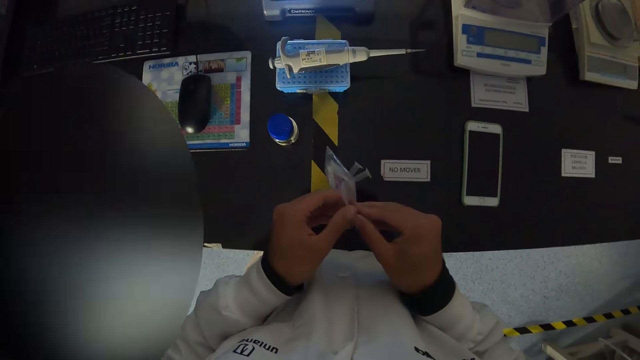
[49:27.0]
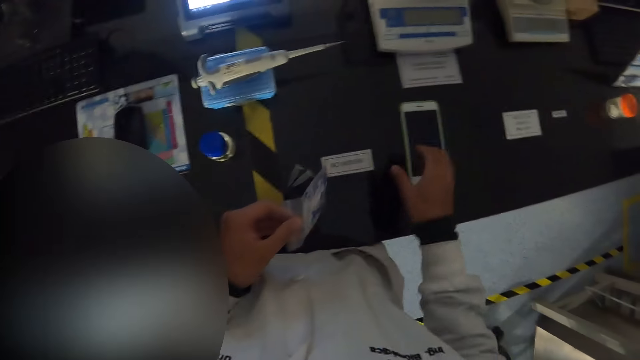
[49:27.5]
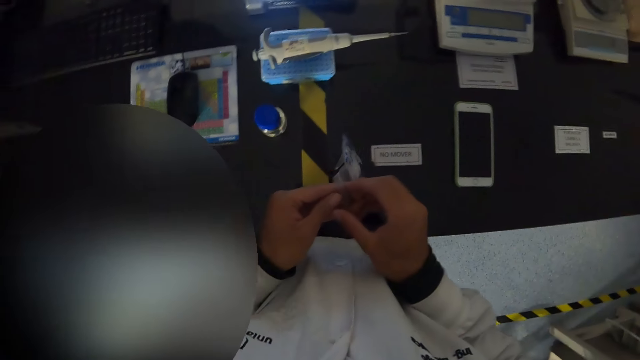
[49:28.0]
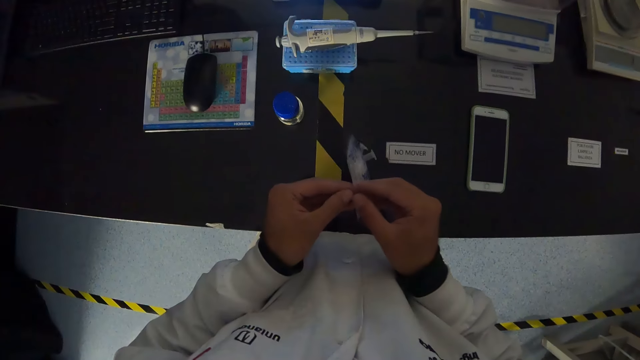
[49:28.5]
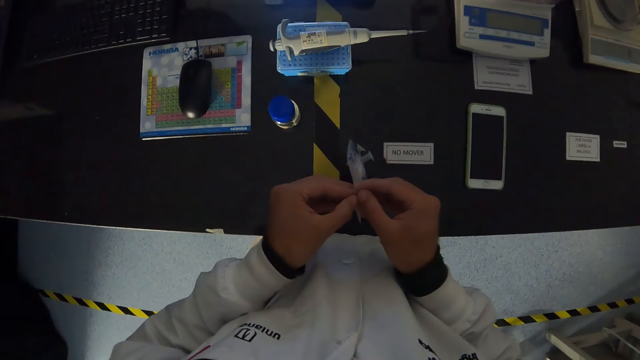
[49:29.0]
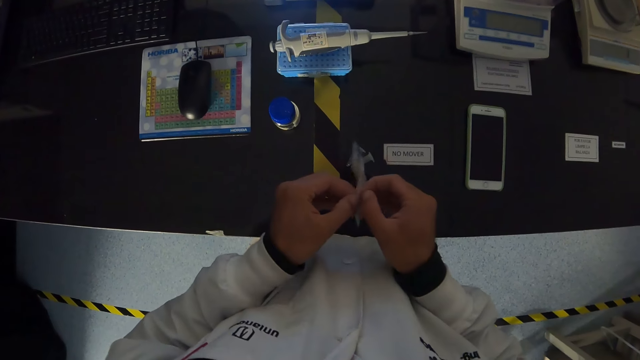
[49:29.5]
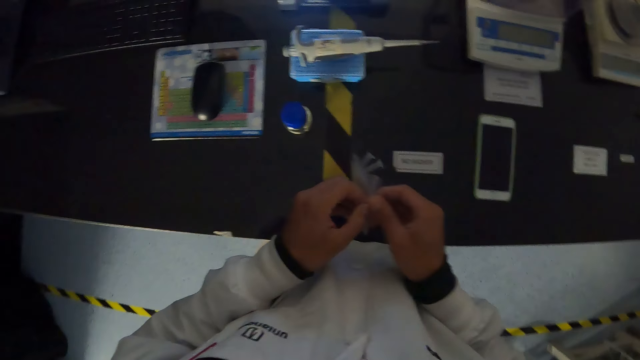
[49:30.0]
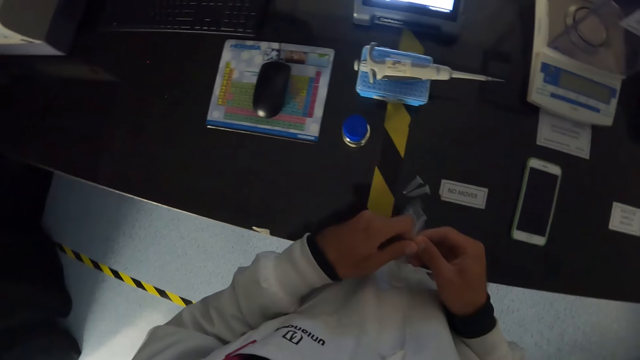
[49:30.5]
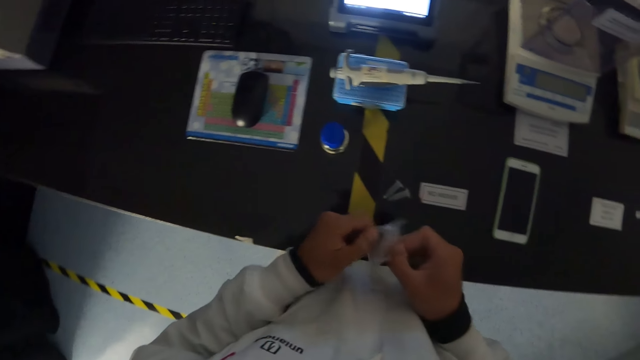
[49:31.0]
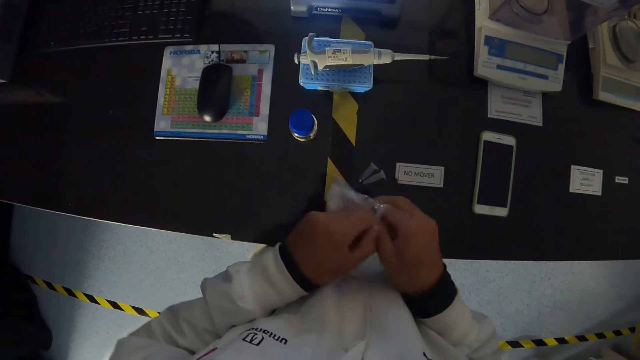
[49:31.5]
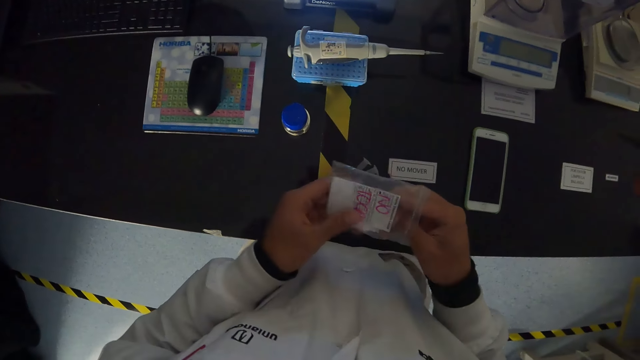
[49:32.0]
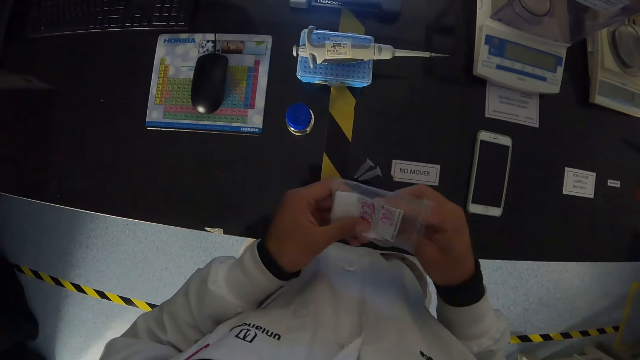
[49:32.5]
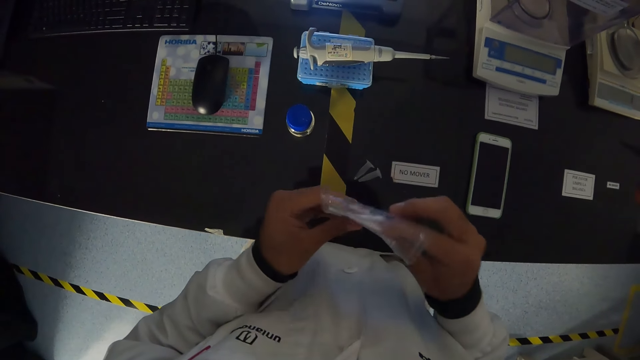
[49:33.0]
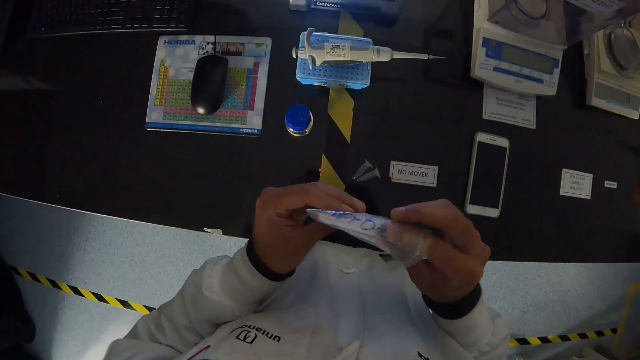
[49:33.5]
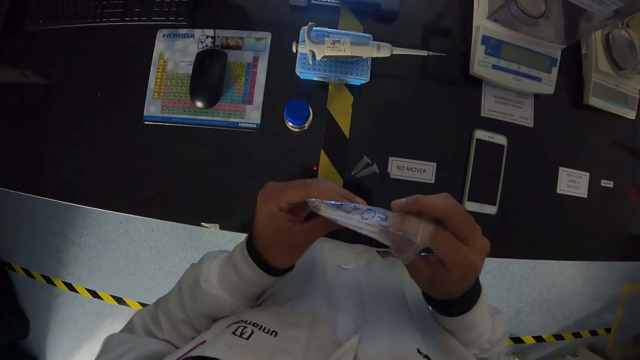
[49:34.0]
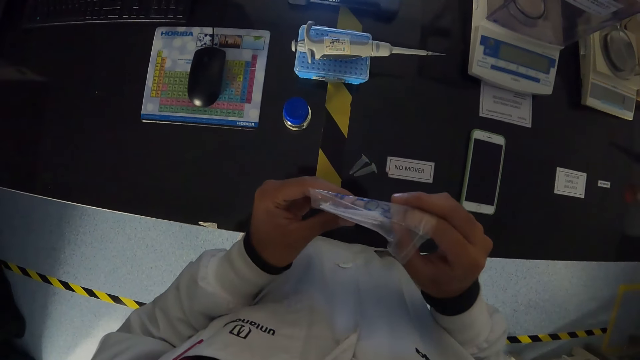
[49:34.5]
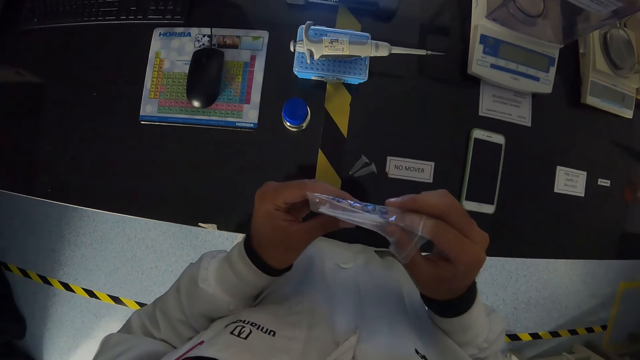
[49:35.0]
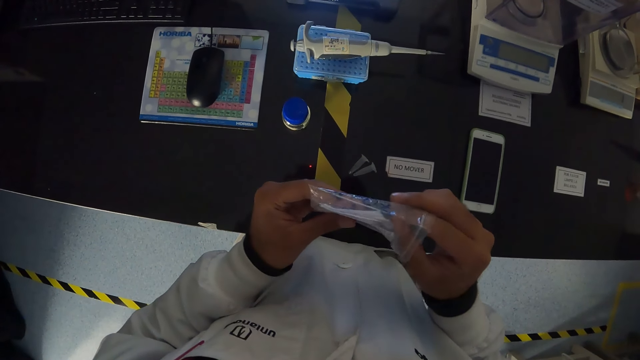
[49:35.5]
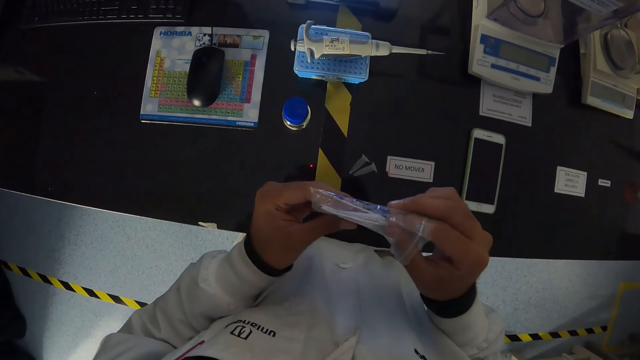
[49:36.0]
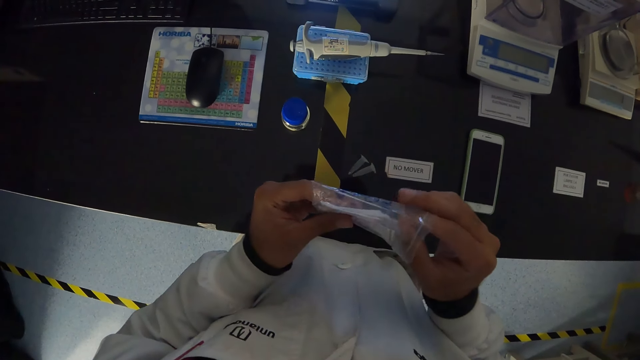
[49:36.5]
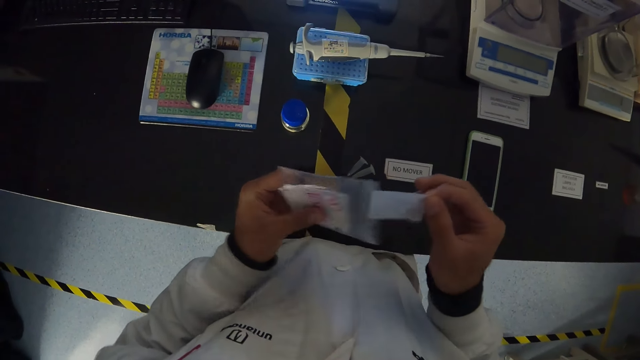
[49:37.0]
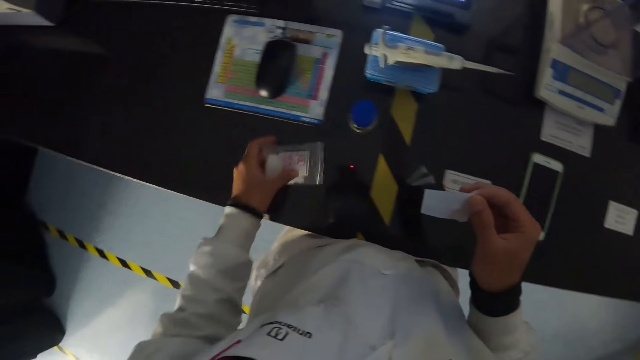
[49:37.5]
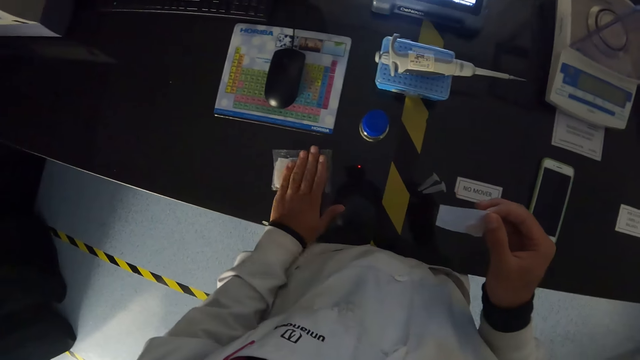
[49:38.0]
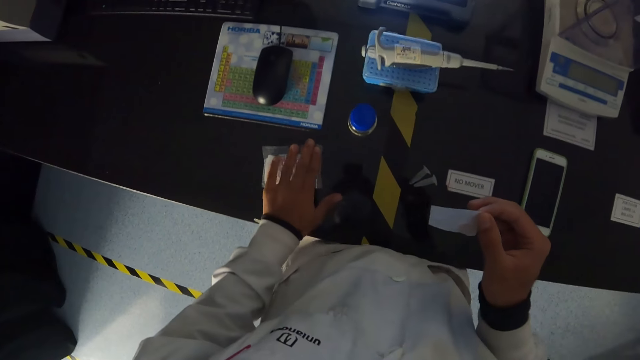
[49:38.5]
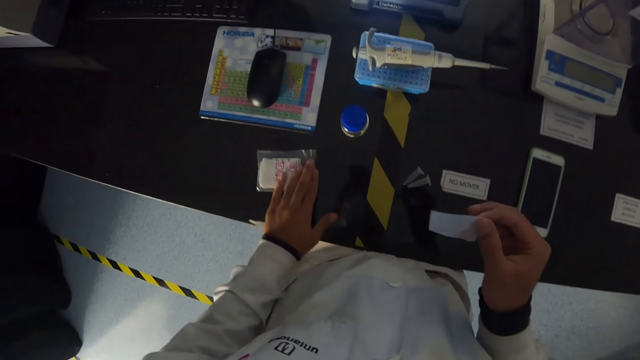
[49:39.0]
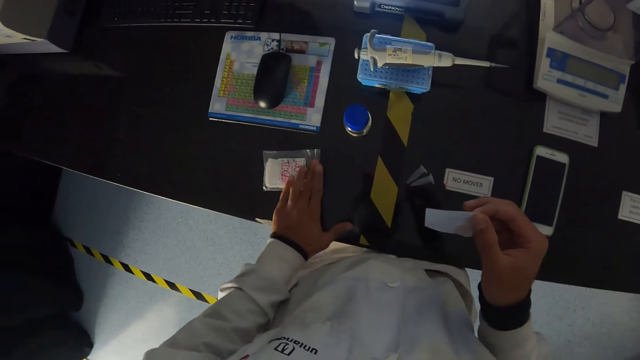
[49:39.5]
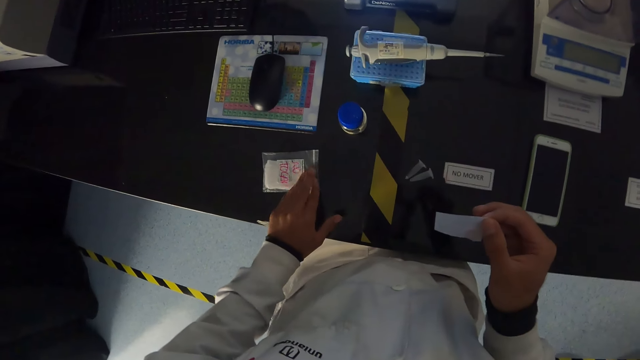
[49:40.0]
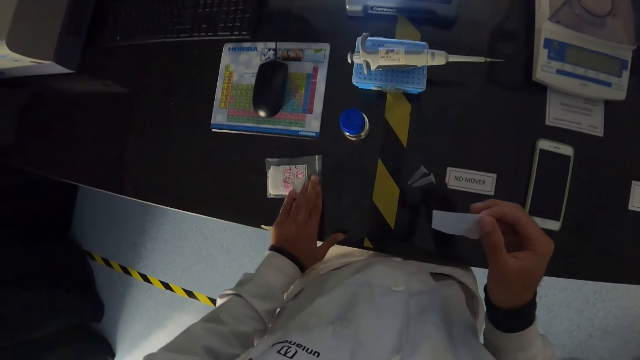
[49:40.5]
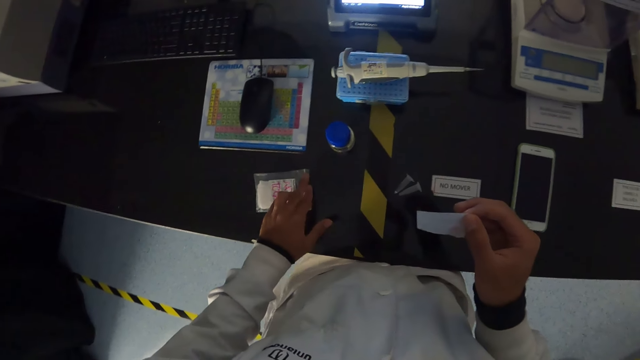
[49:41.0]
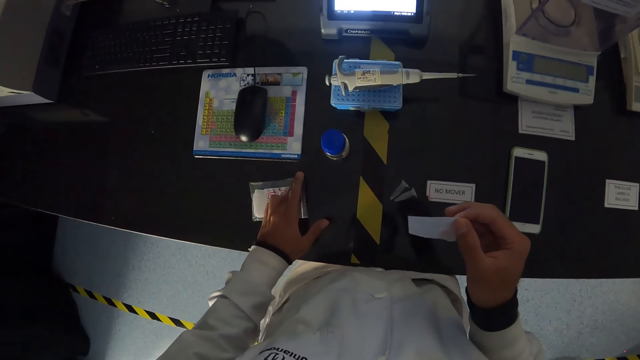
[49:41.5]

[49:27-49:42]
The camera wearer opens the nylon with both hands. She removes a paper with her right hand. She holds something with the right hand and drops the nylon on the table with her left hand.

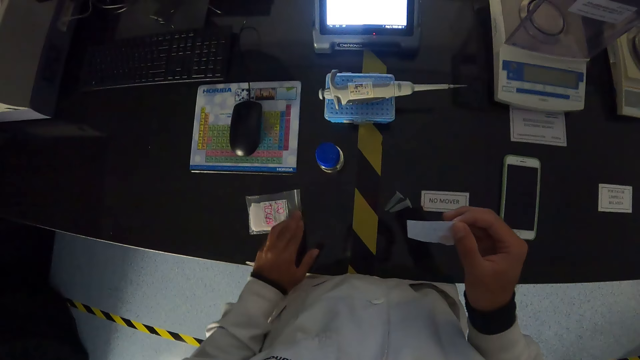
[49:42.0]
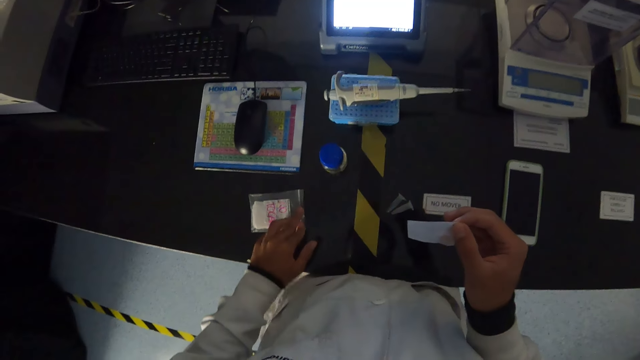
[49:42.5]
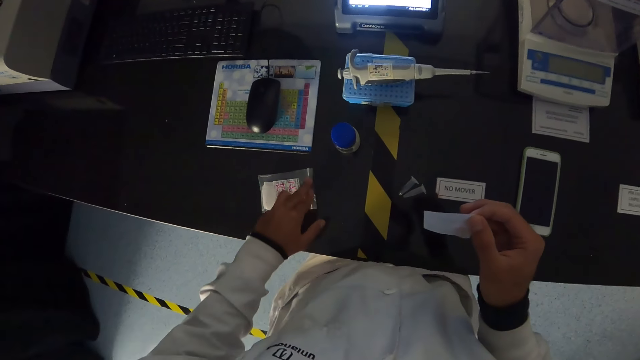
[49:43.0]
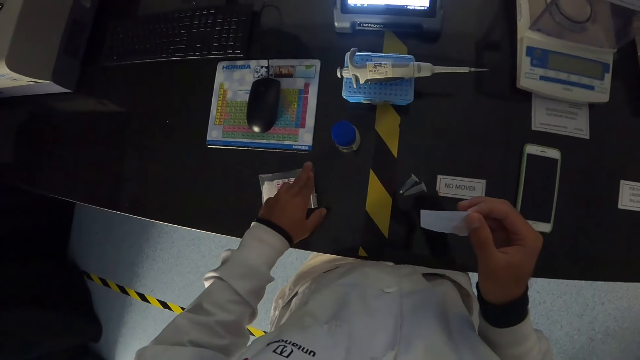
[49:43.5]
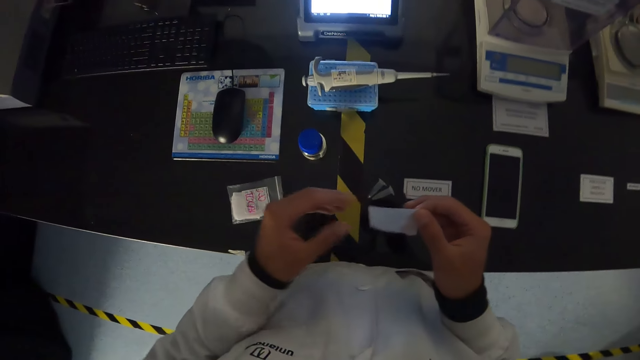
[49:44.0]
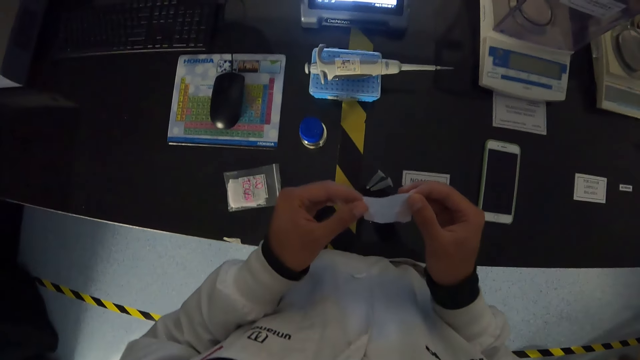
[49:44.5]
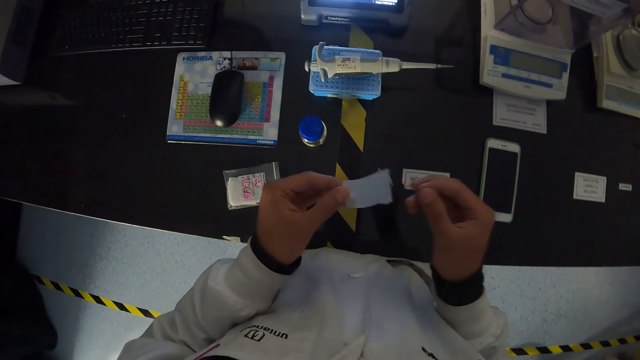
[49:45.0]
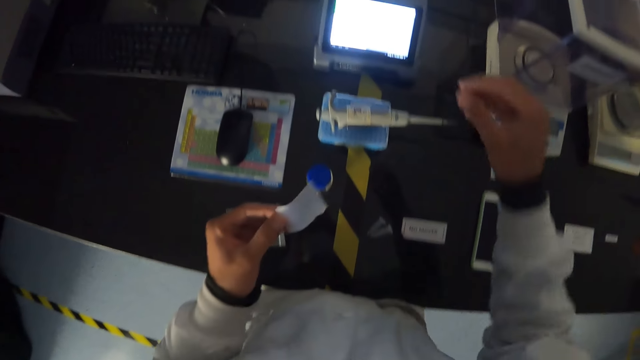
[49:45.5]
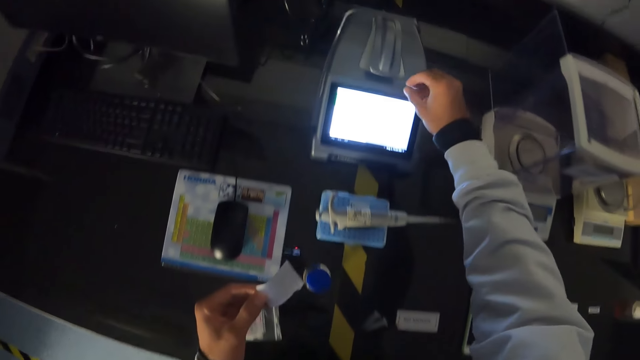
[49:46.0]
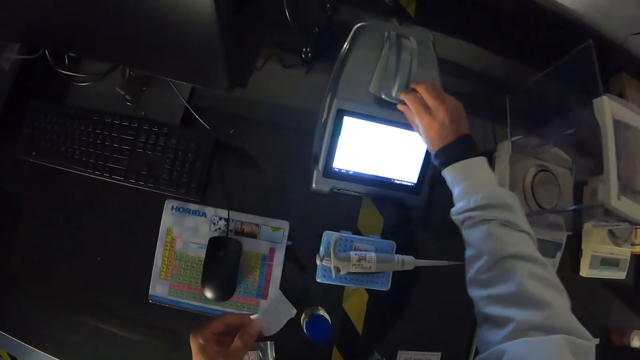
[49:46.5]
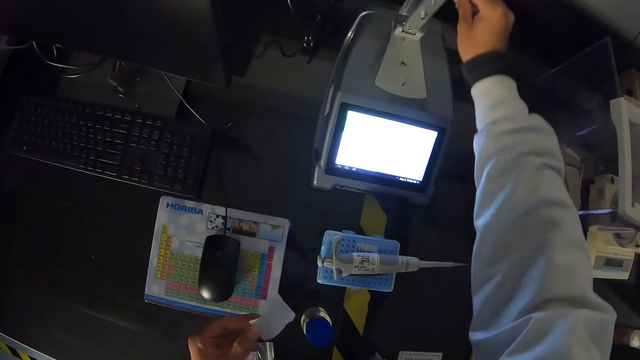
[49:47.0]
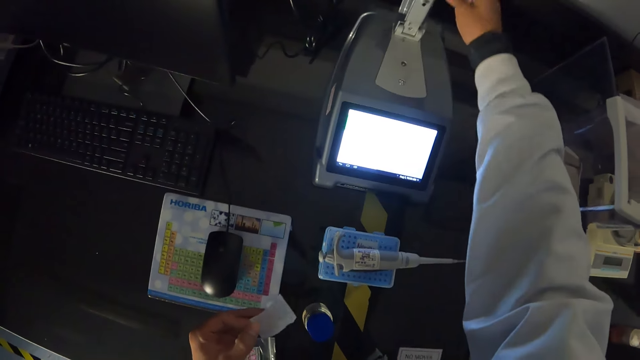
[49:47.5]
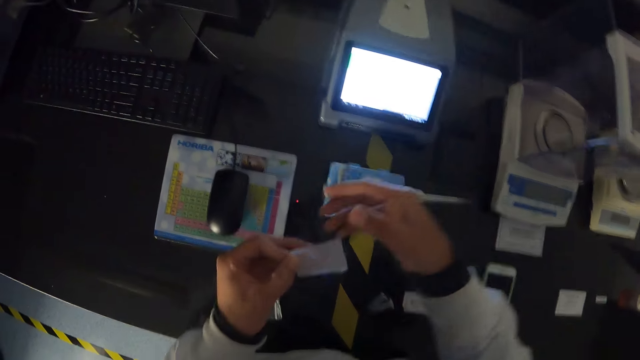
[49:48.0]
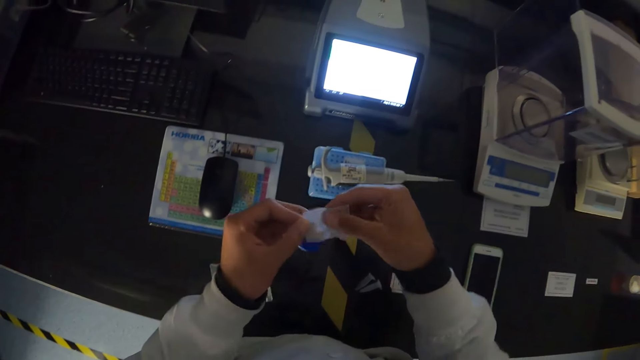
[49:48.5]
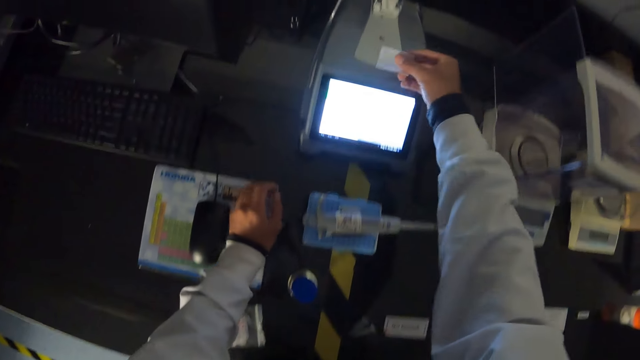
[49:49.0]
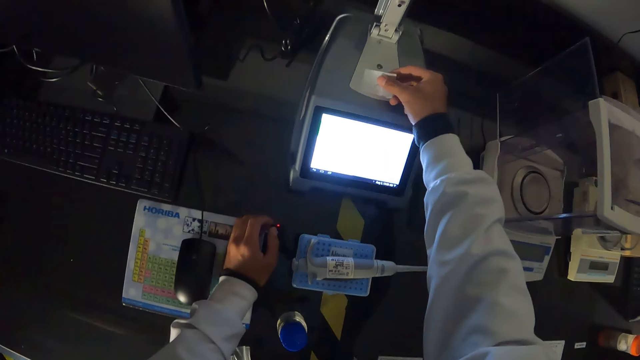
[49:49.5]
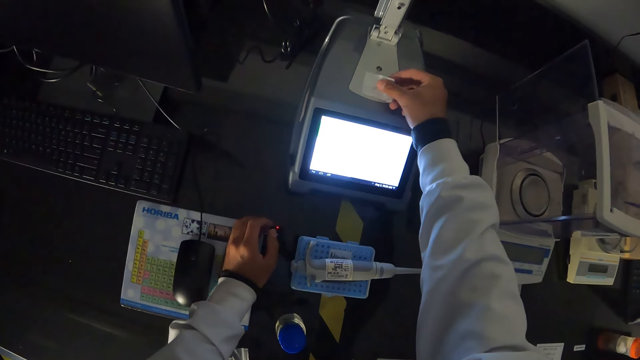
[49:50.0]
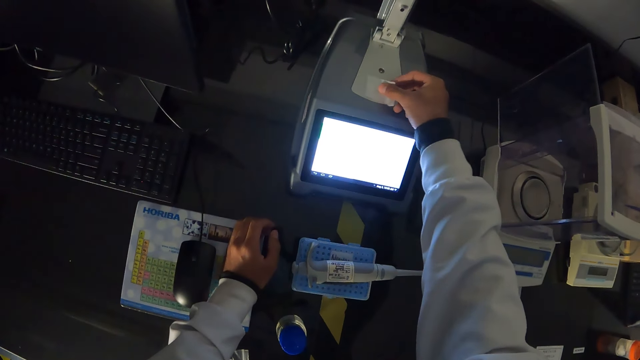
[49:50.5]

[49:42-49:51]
The camera wearer holds the paper with her left hand. They put the sachet on the table. They touch the analytical balance. They open a pipette calibrating system with his right hand. They pass the wipe to his right hand from his left hand. They touch the paper. They put his left hand on the table. They clean the pipette calibrating system with the wipe in his right hand. They put the paper on the analytical balance.
